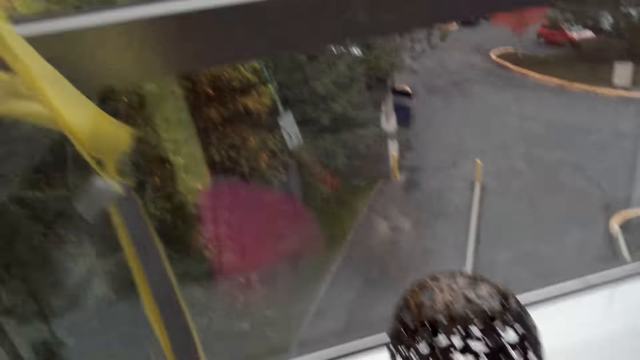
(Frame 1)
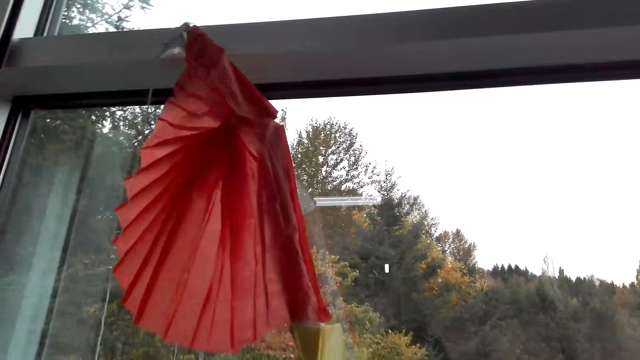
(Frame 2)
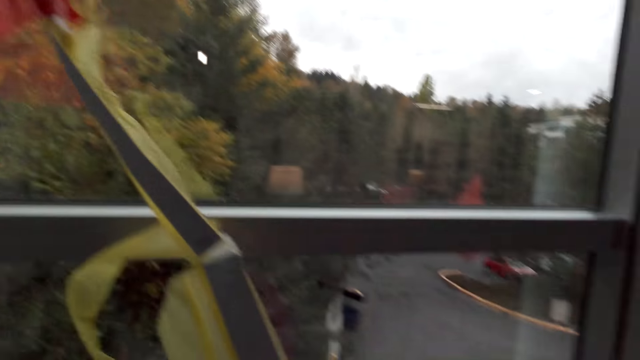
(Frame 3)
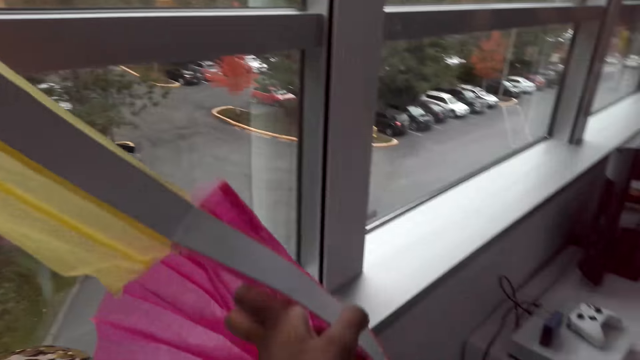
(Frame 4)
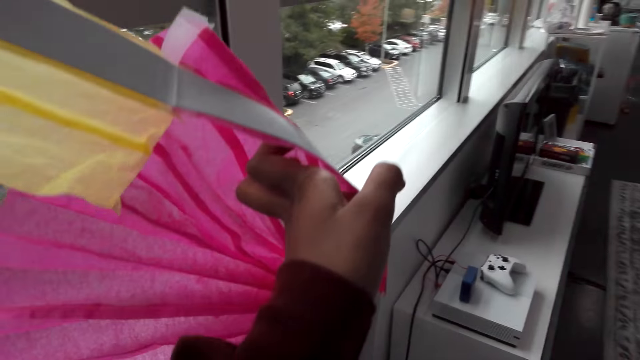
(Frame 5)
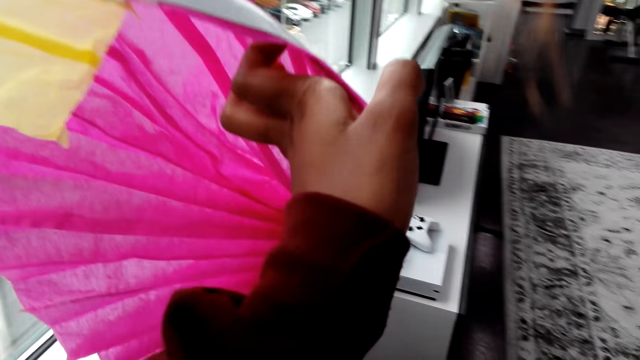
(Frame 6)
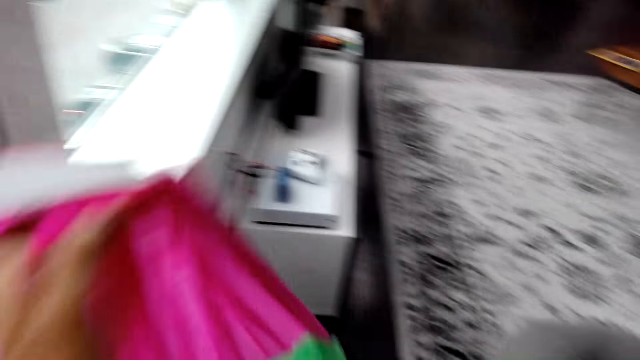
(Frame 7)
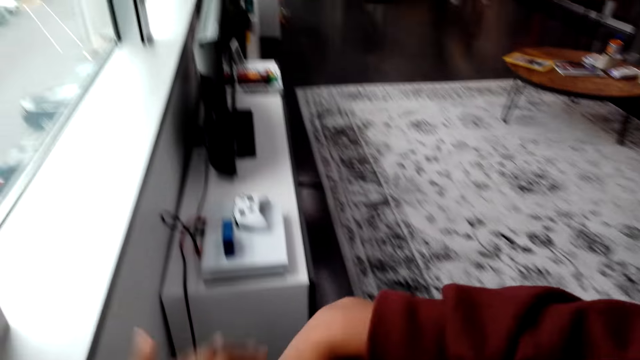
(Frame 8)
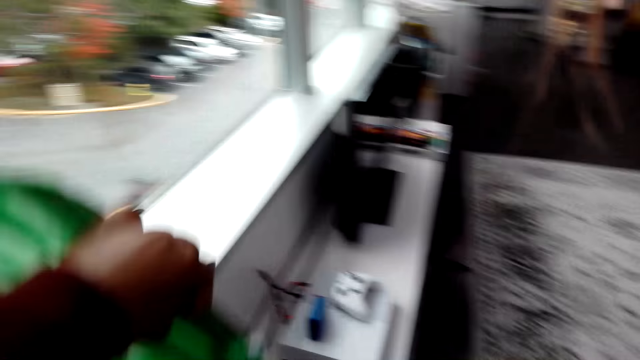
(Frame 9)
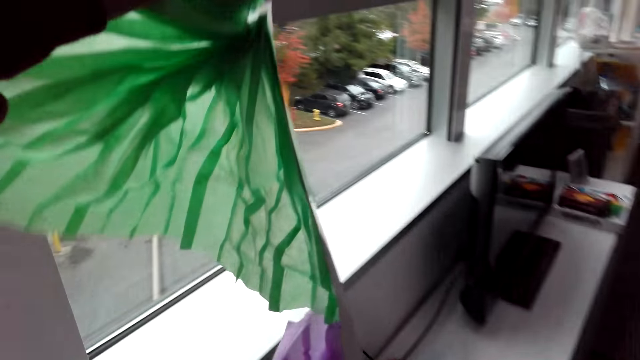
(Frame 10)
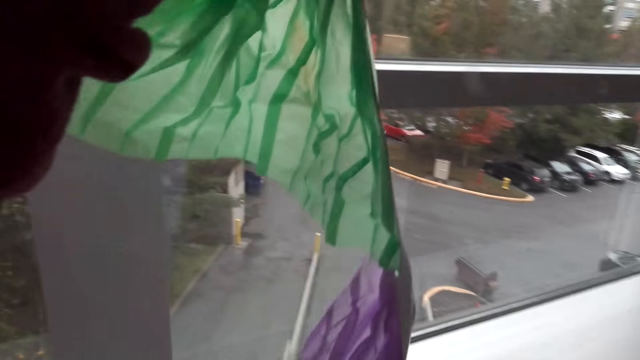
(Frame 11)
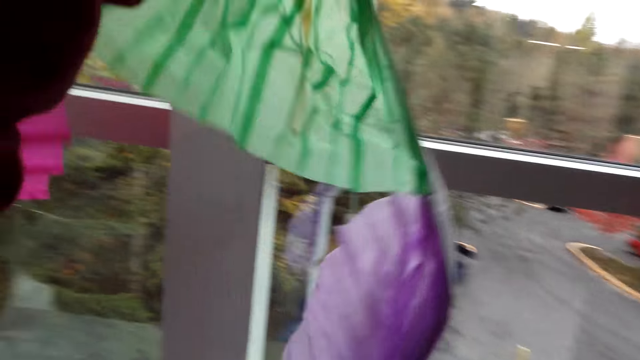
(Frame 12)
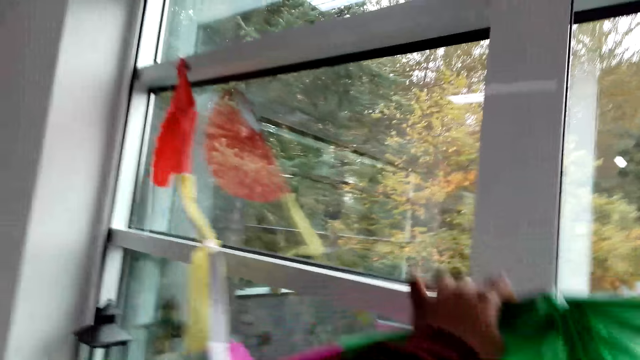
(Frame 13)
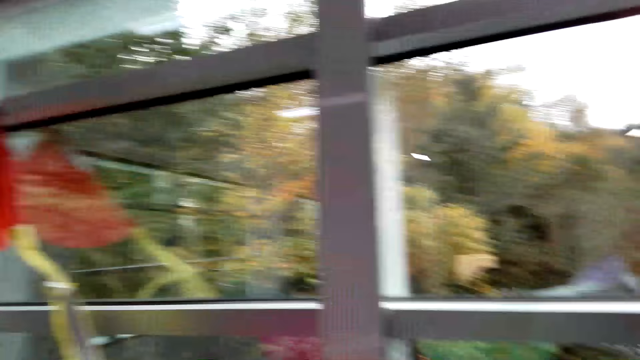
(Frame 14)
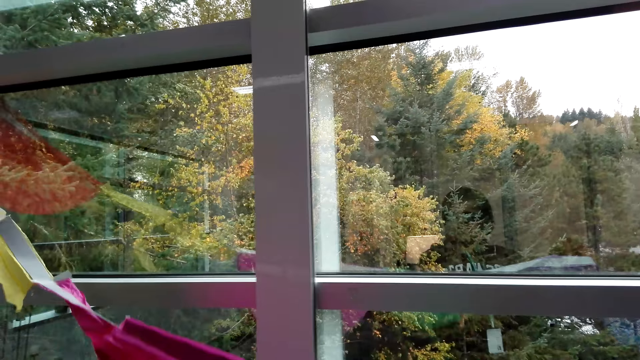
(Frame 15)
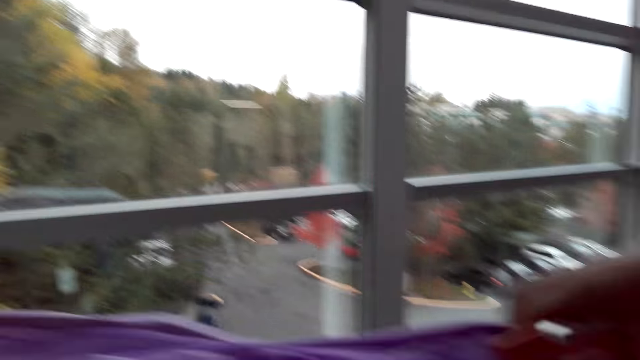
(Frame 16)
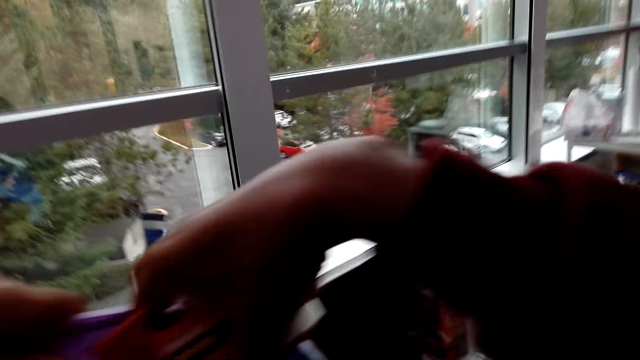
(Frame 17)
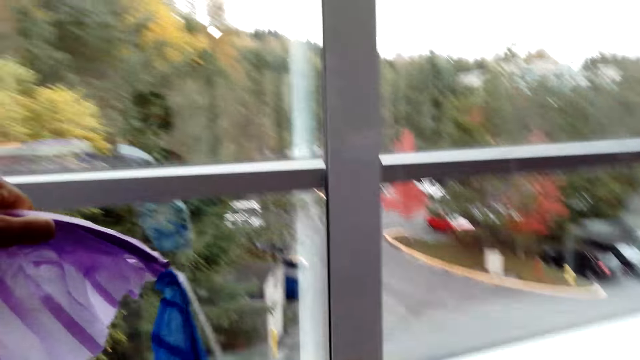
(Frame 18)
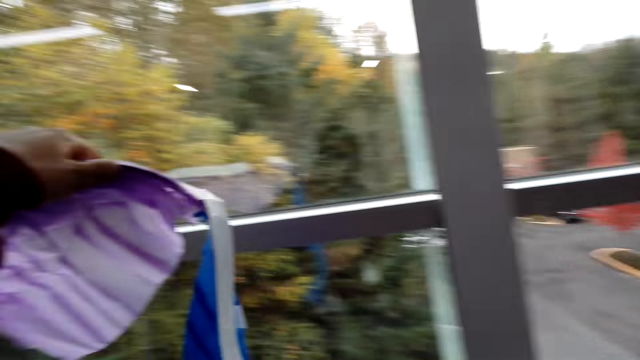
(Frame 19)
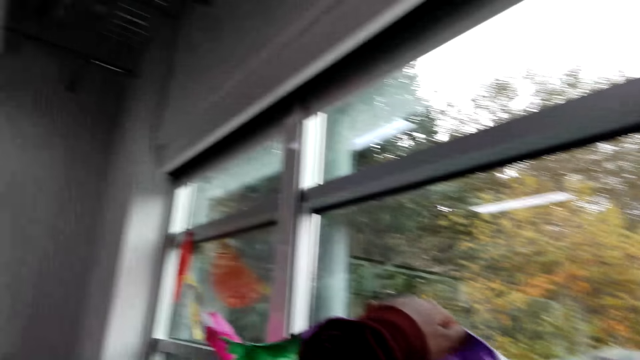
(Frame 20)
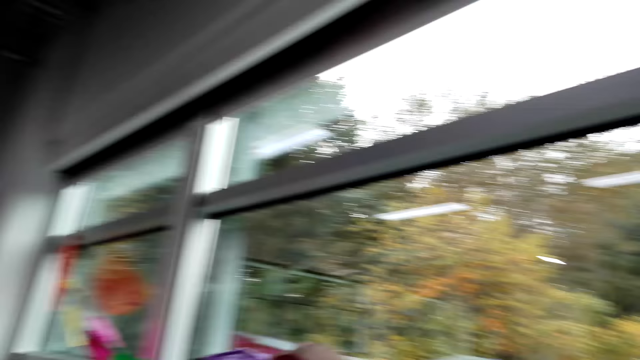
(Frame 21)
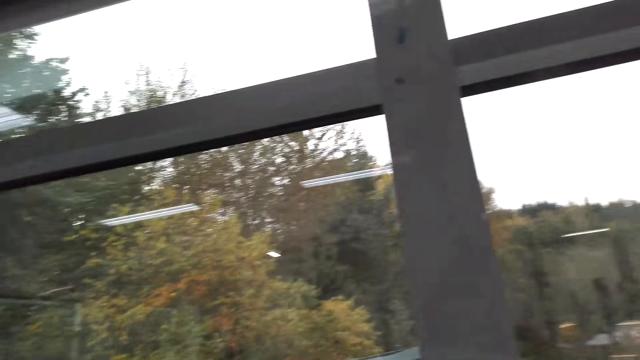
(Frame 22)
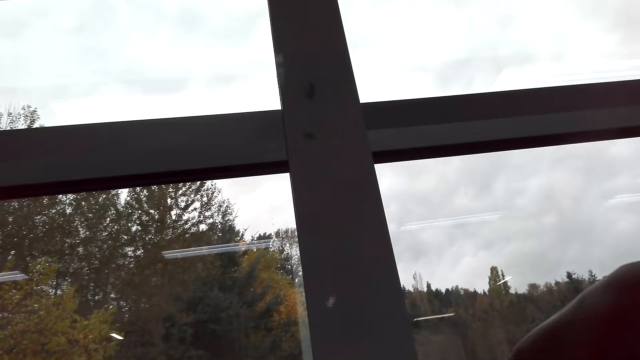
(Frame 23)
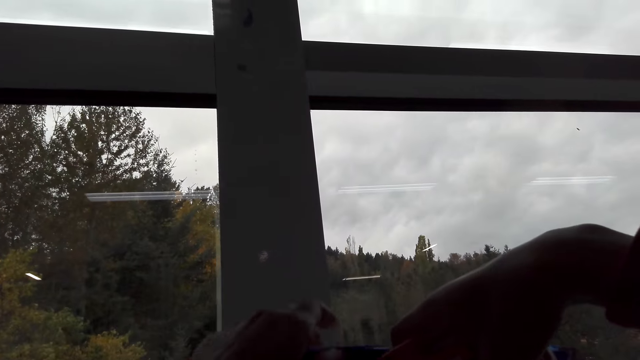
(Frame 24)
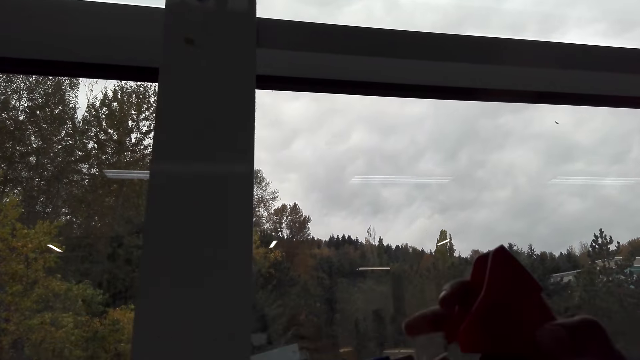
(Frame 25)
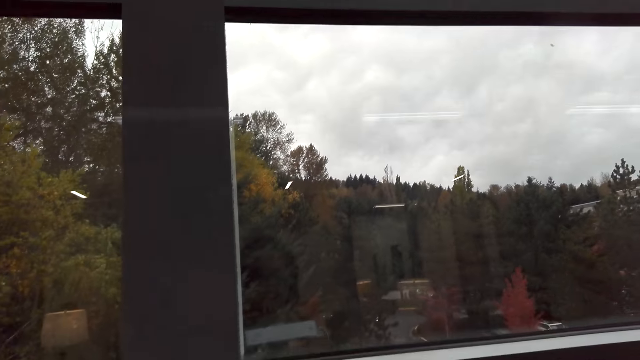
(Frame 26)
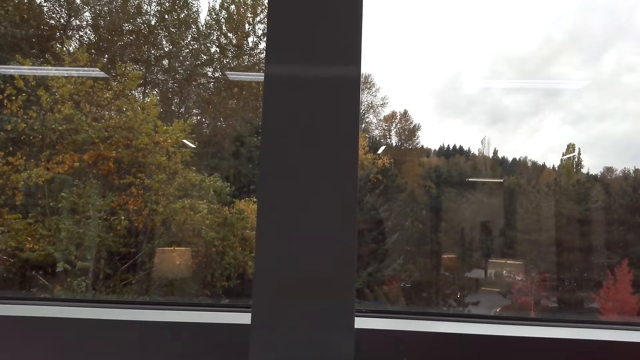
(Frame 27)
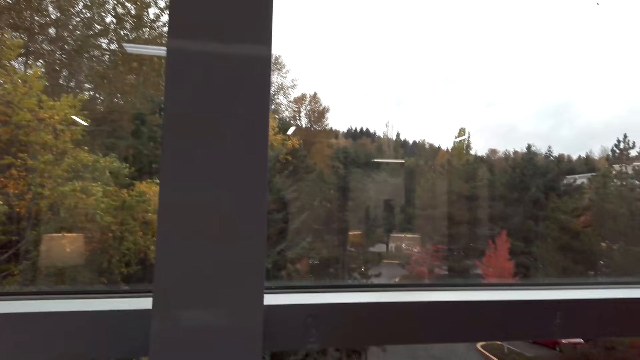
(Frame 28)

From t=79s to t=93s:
The camera wearer walks away. They lift the wall decorator. They hold a decorating ribbon. They stretch the wall decorator. They move the decorating ribbon.

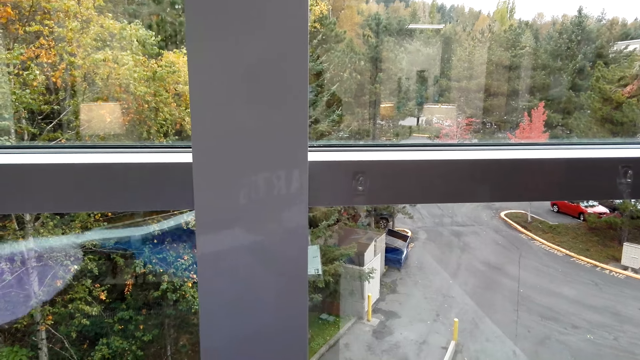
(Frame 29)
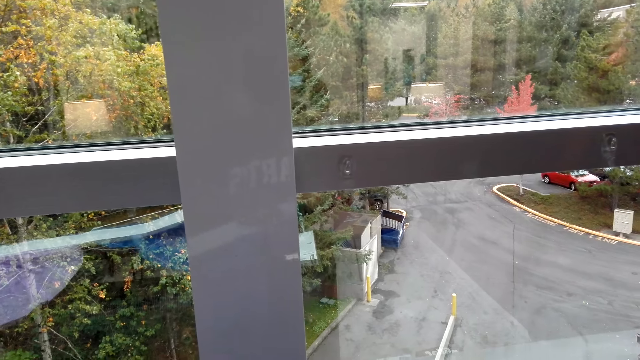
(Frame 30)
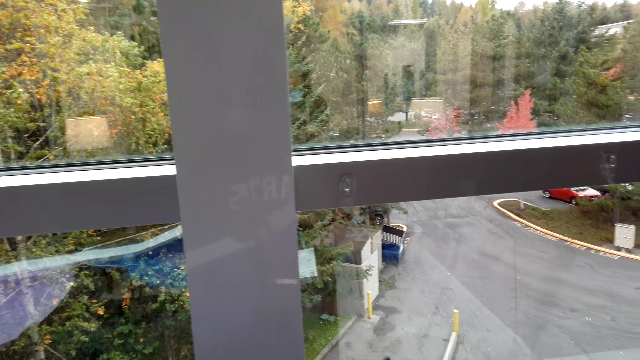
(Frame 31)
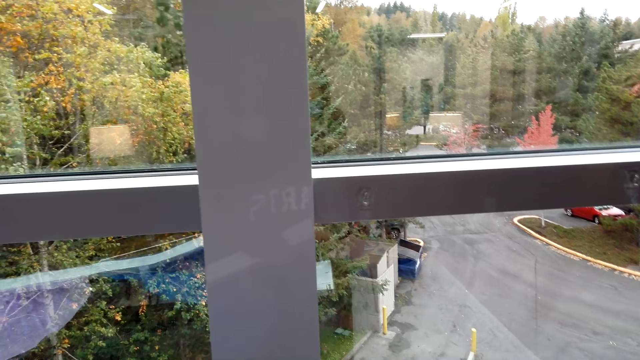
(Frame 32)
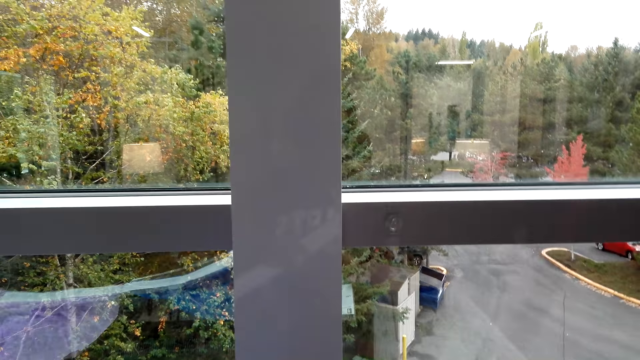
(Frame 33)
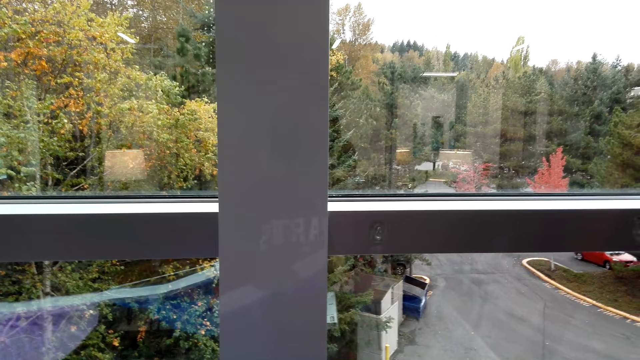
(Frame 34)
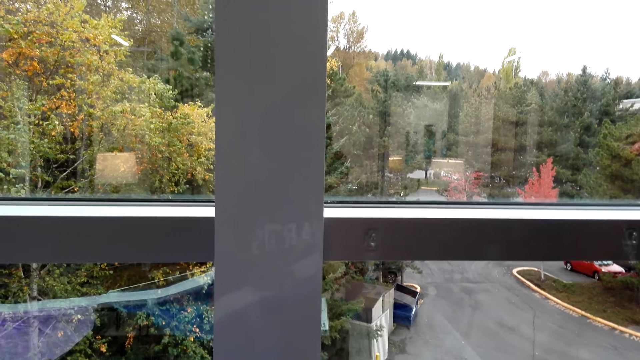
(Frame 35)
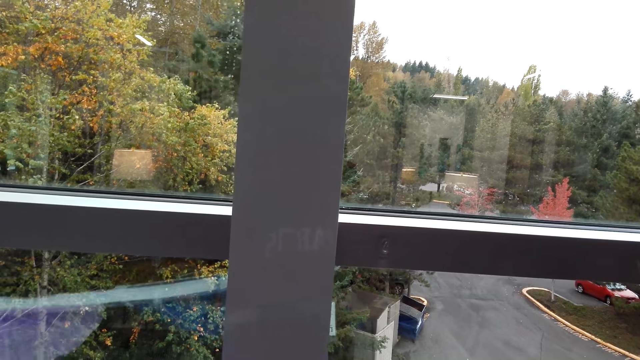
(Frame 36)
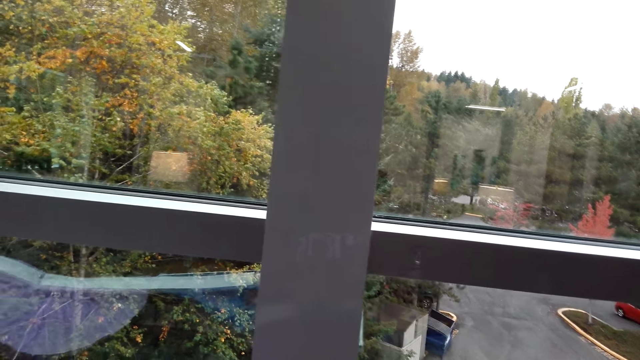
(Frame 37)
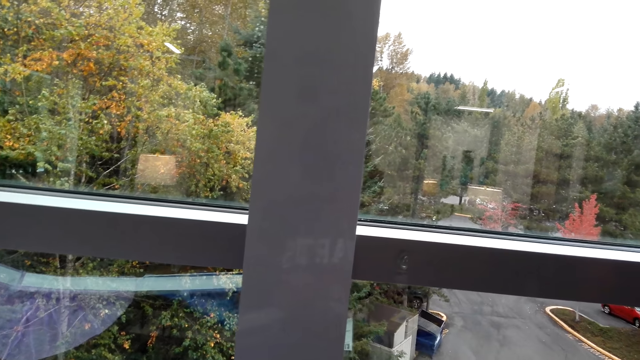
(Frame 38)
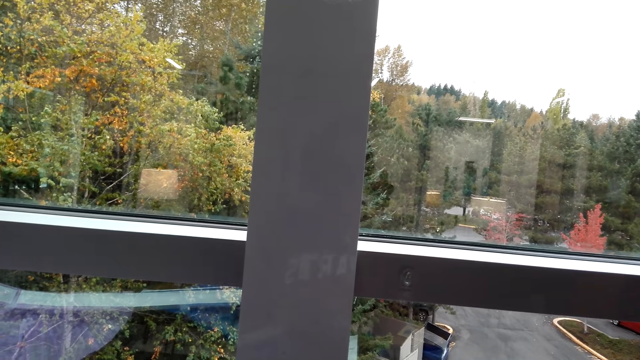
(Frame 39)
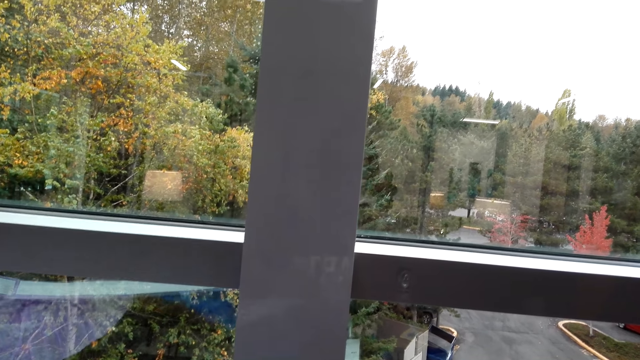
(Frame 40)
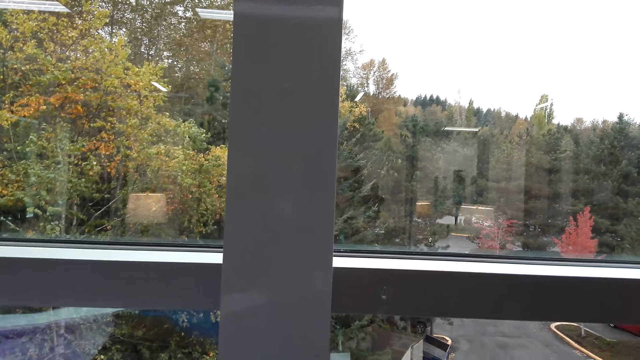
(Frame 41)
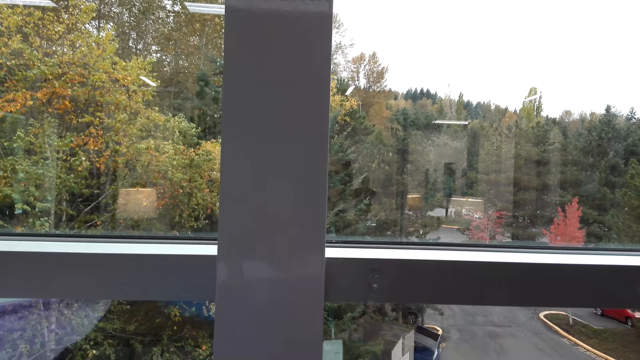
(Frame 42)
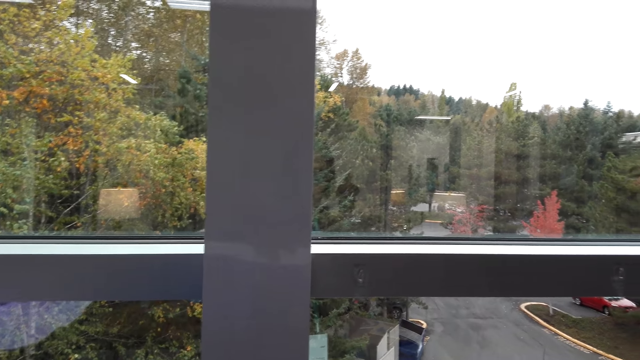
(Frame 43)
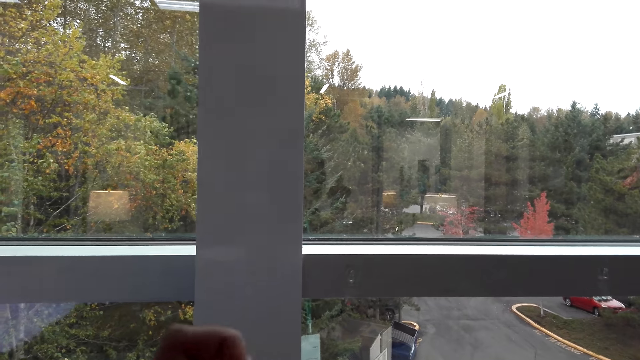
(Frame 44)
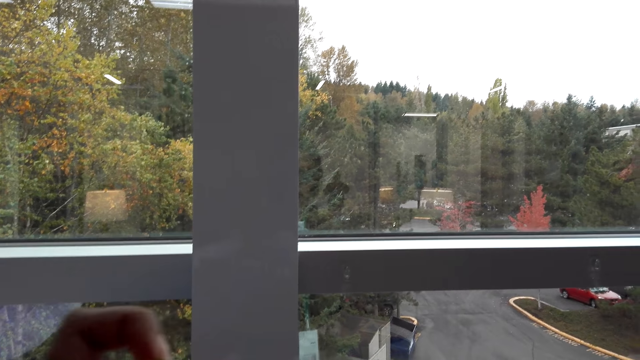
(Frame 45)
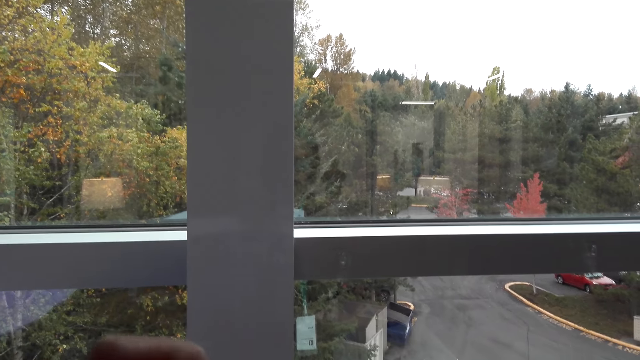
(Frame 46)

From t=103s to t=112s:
The camera wearer pulls the mask tape.
